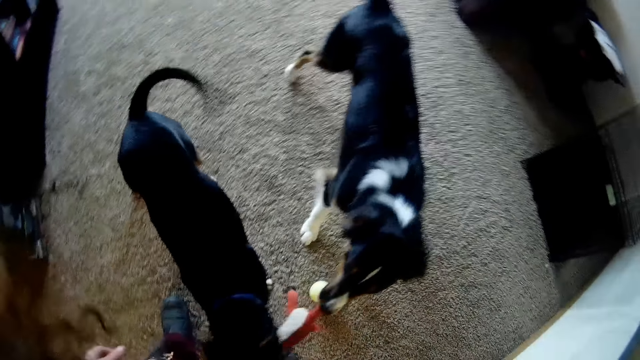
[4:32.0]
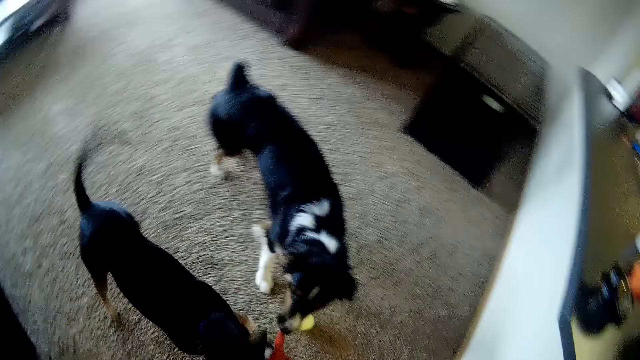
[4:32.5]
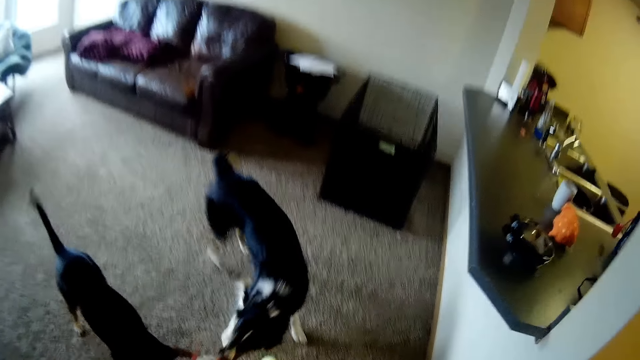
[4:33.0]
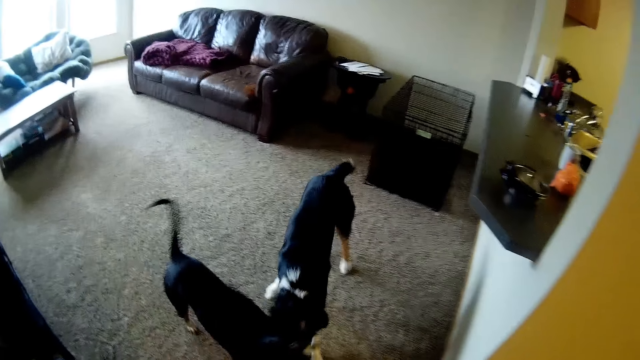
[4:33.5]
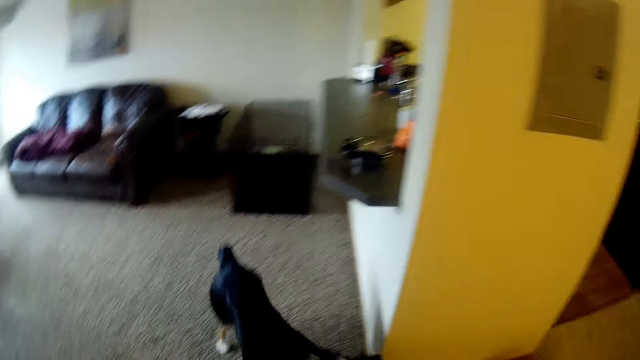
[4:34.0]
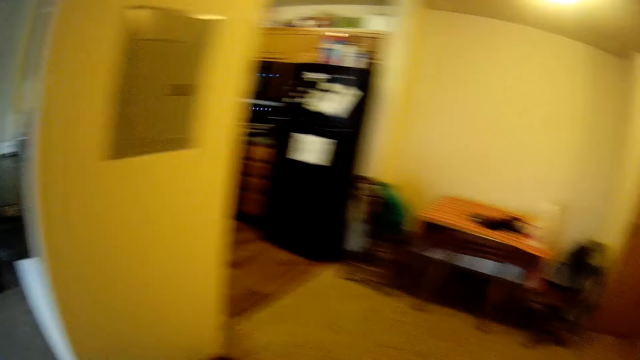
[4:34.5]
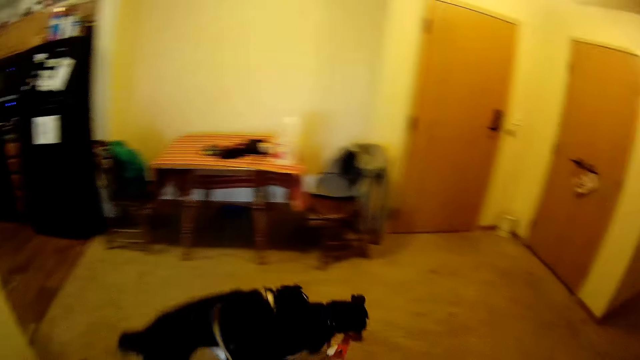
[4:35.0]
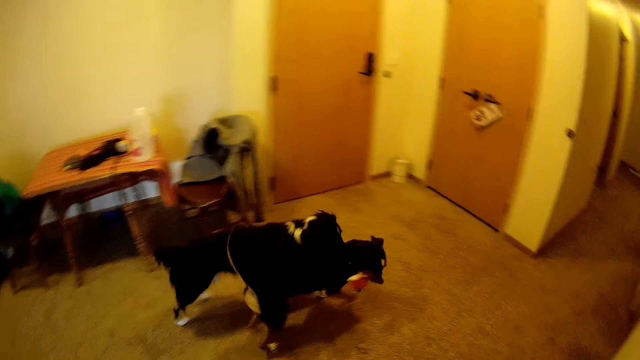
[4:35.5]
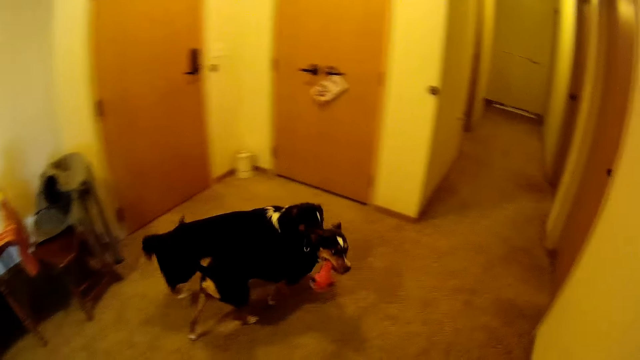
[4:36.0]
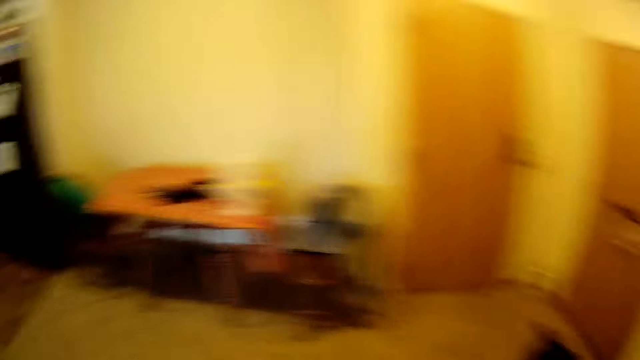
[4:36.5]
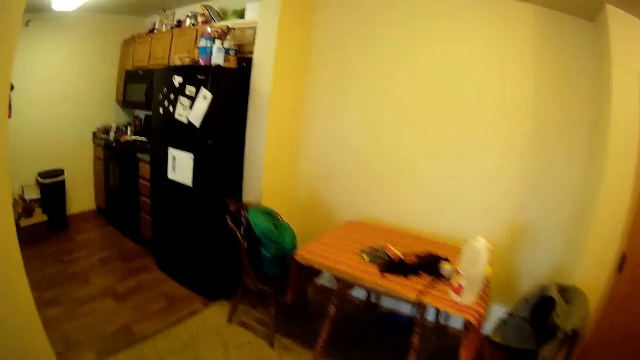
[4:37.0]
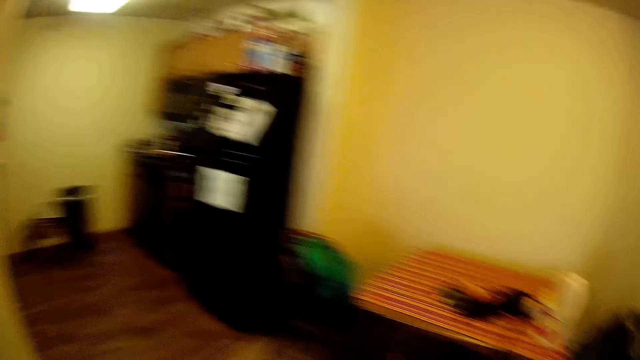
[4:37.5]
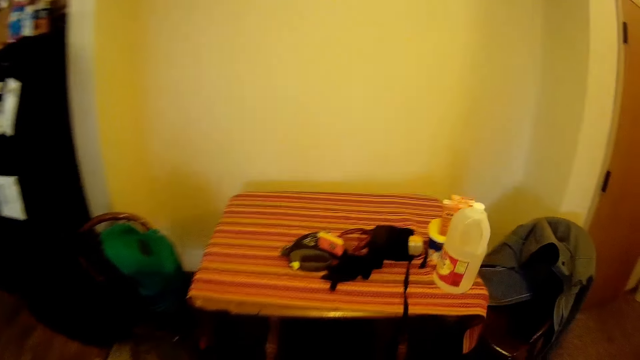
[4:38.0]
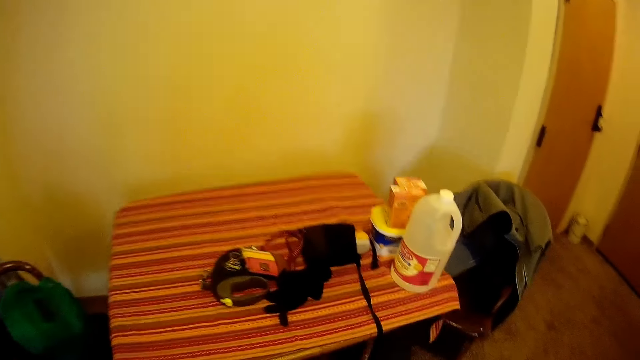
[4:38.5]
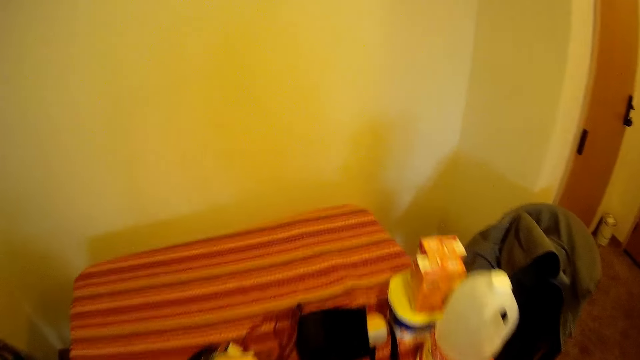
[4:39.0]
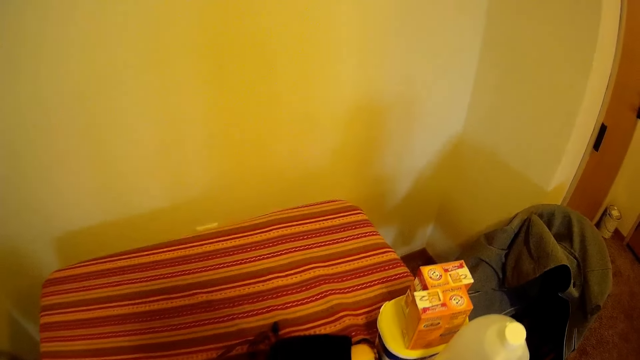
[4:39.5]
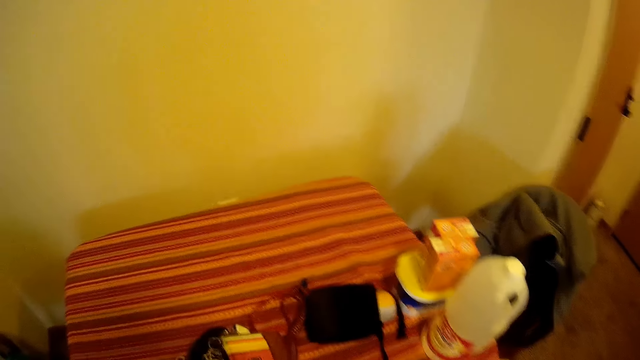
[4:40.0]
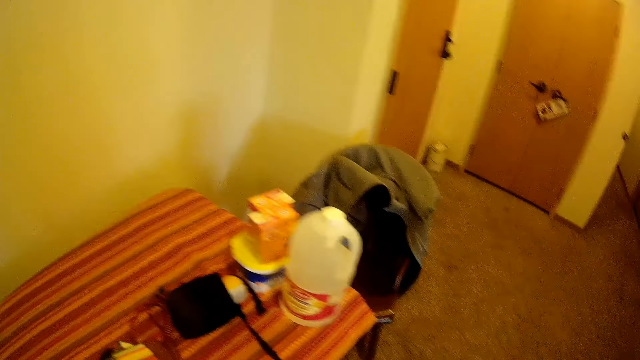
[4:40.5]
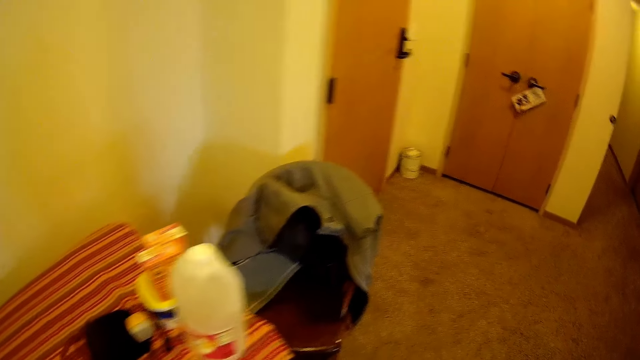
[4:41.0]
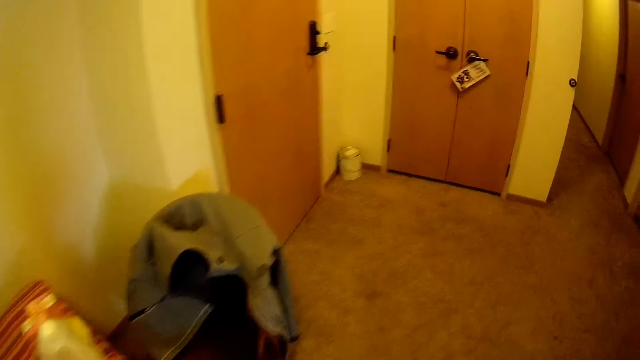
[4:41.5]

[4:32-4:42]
The camera wearer plays with both dogs with the cloth. He walks around the house. The dogs play together with the cloth. The camera wearer picks up his gloves from a table.

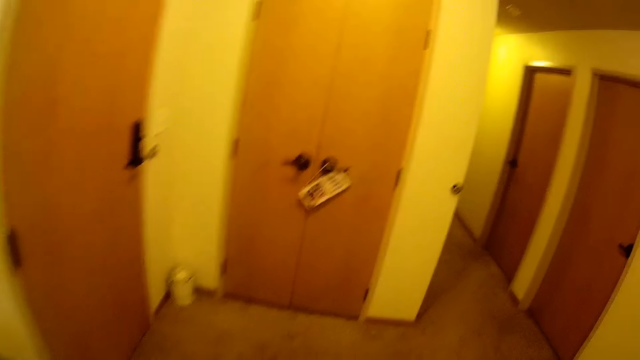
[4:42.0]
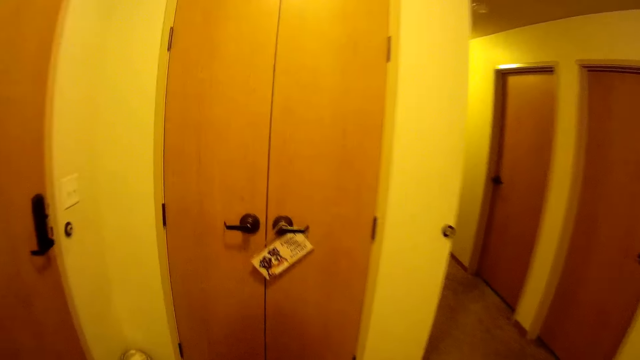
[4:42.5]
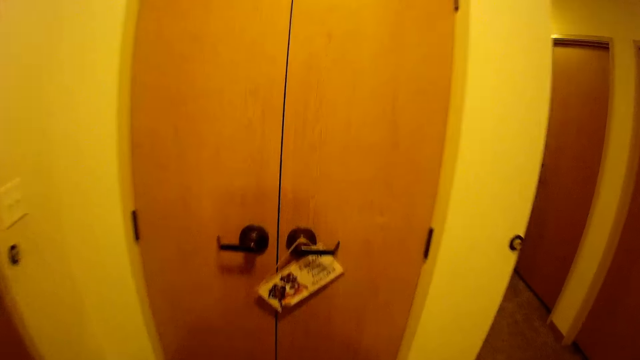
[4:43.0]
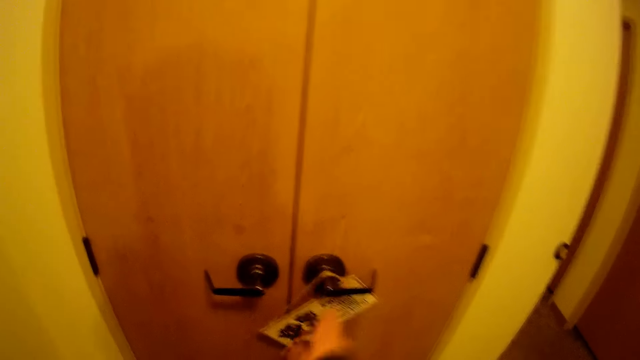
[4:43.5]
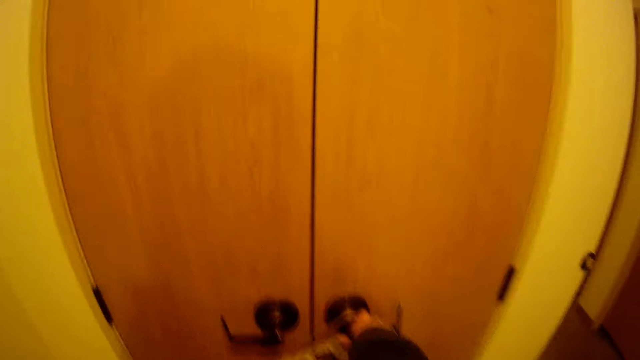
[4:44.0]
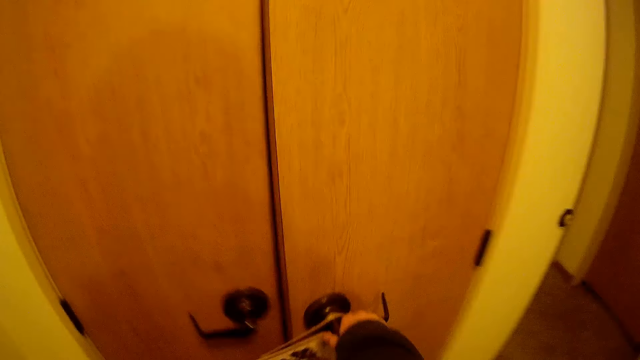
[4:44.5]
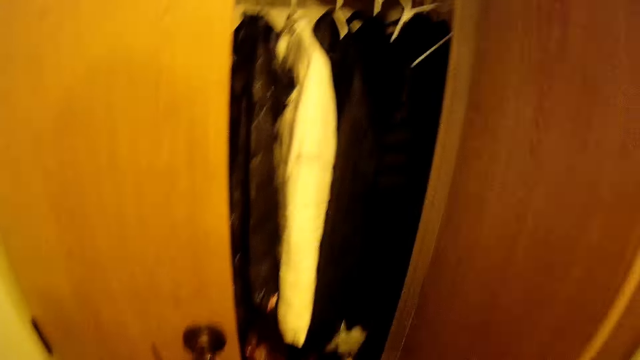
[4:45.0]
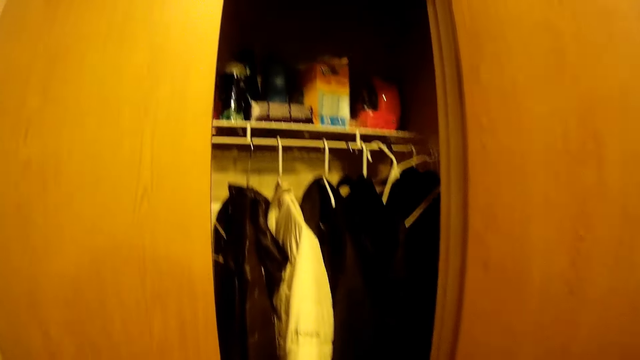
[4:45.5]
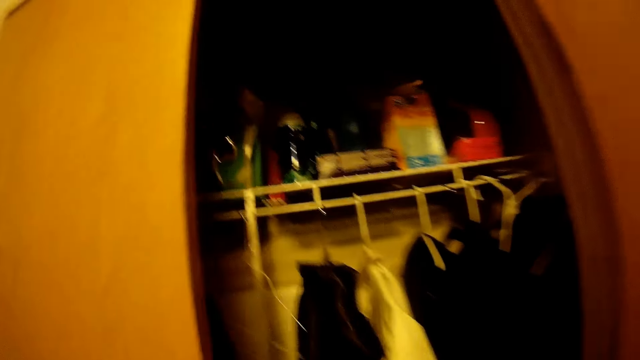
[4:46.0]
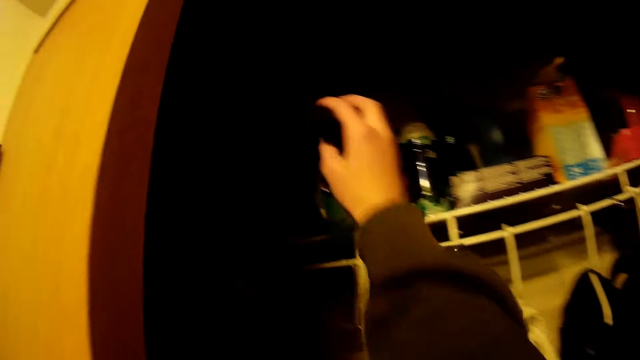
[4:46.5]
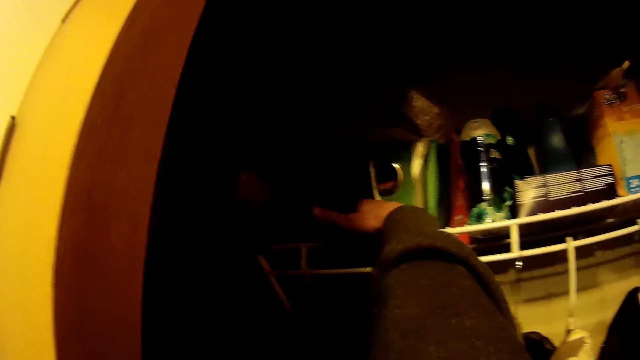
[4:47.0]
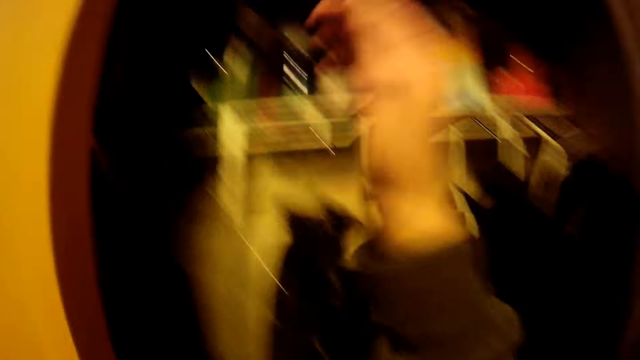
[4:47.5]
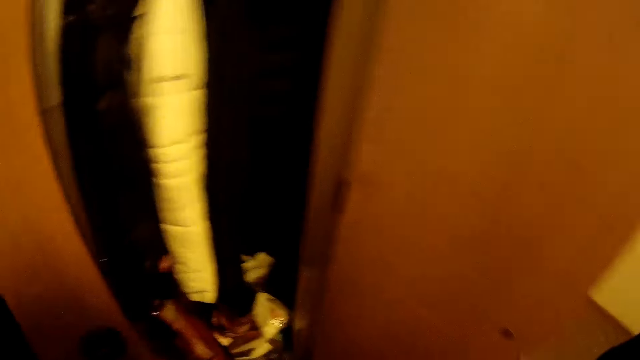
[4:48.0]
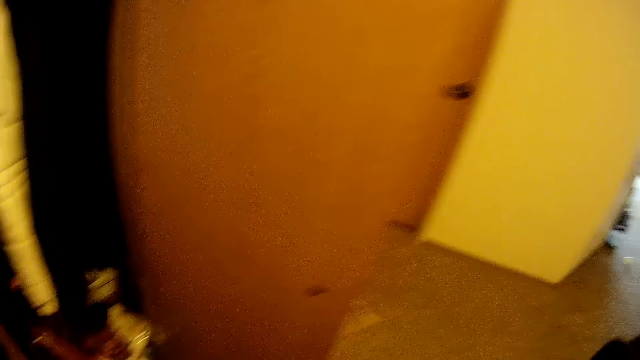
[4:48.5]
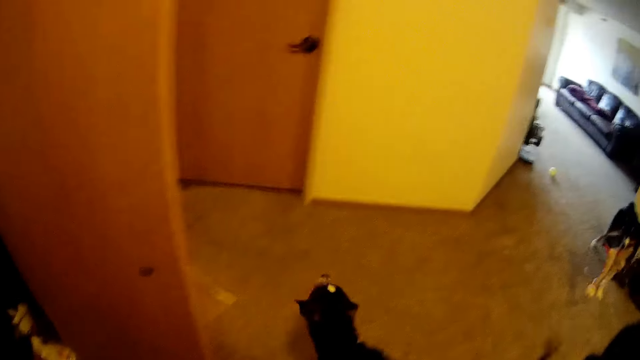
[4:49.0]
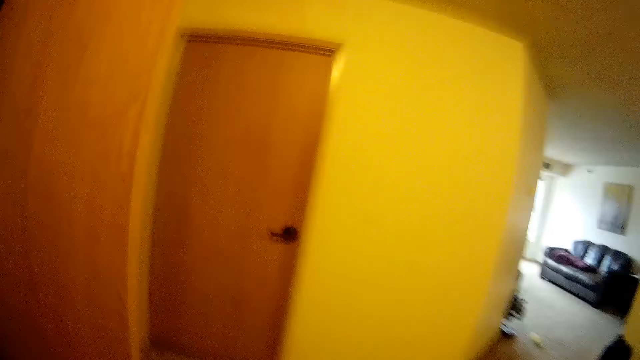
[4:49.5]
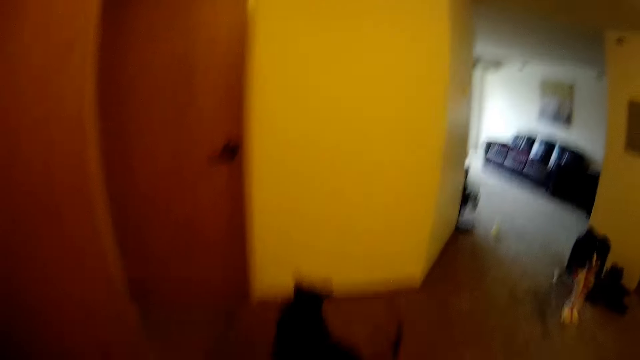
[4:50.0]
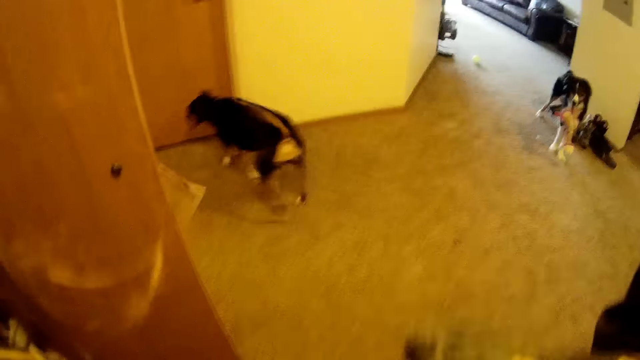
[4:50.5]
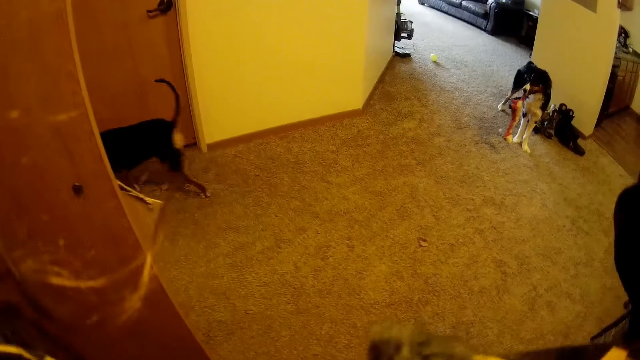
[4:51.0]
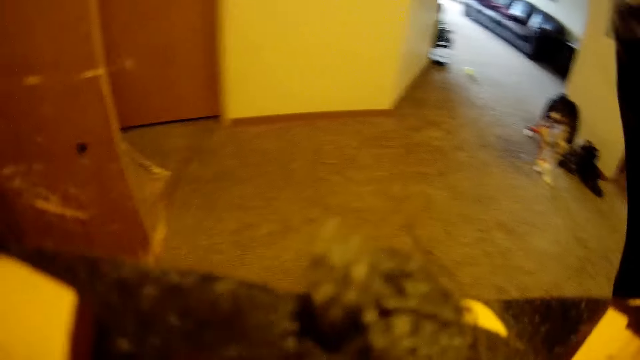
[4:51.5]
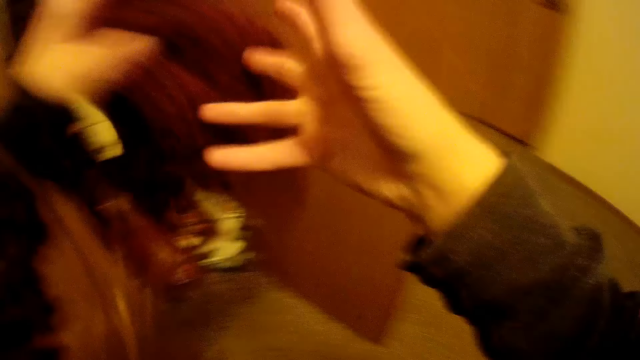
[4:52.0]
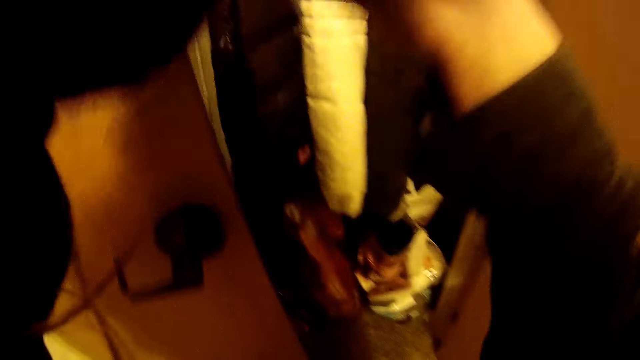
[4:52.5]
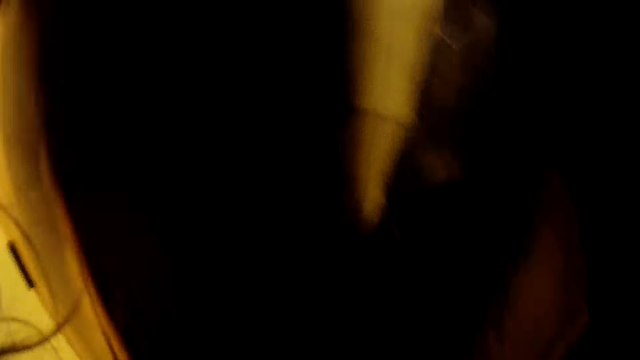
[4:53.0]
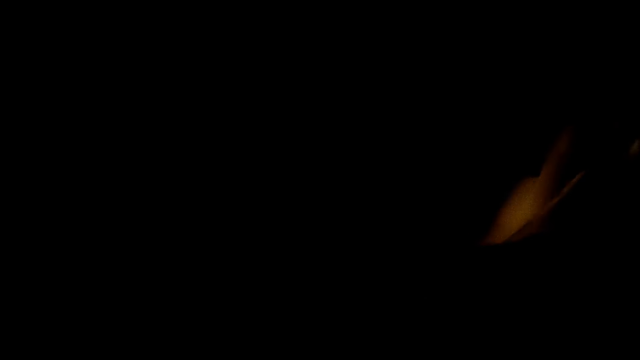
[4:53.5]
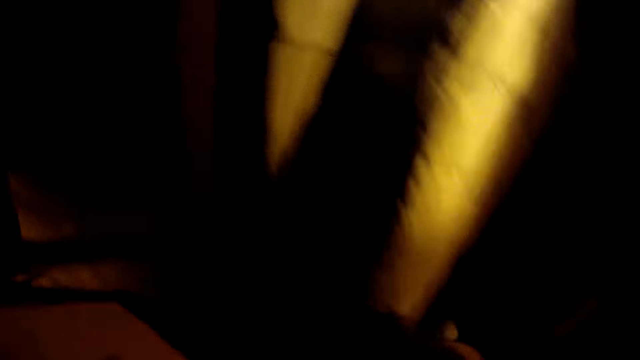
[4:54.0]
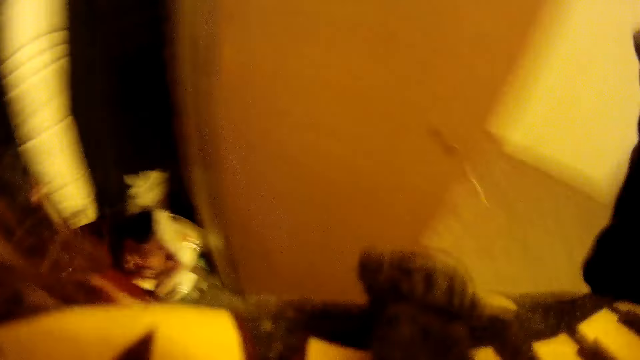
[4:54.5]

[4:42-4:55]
The camera wearer opens the wardrobe with his hand. He drops his gloves or handkerchief in the wardrobe with his hand. He picks a sweater. A dog walks into a passage. The other dog stands across from the camera wearer with a cloth in its mouth. The camera wearer removes his head warmer with both hands. He drops his head warmer in the wardrobe with both hands.
